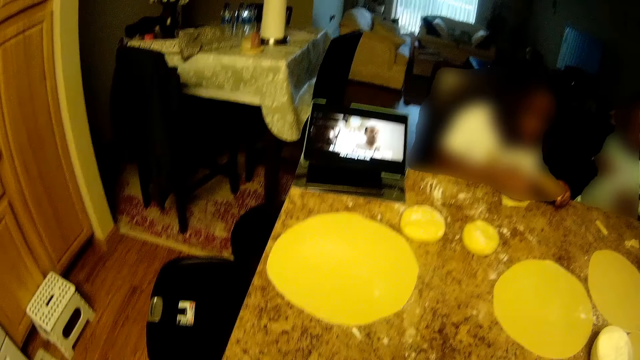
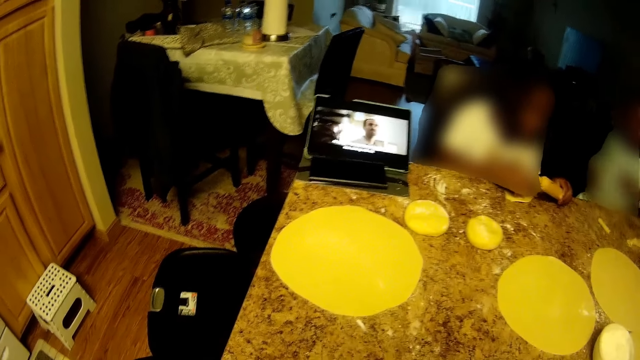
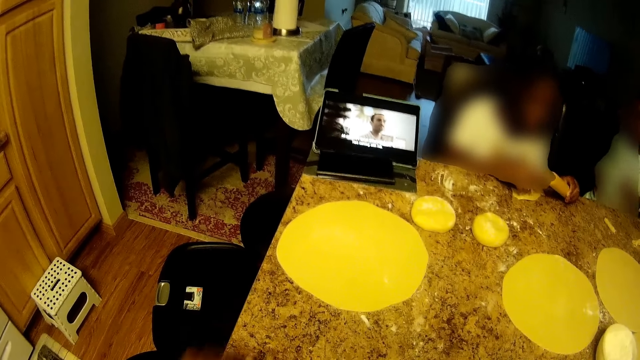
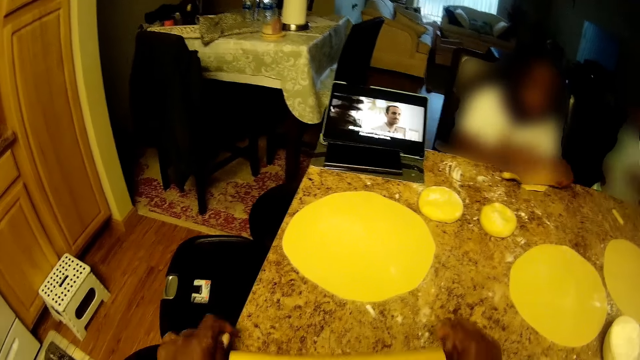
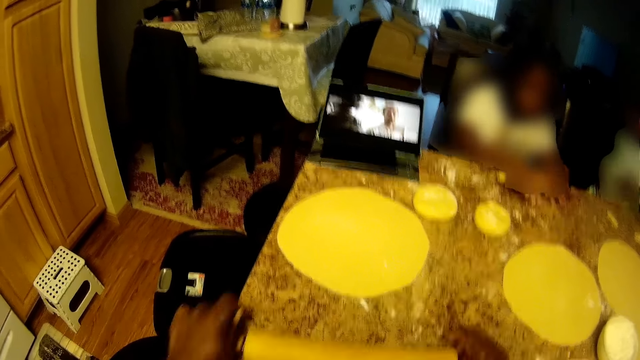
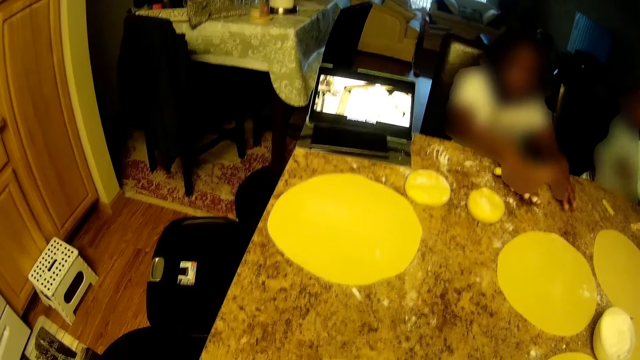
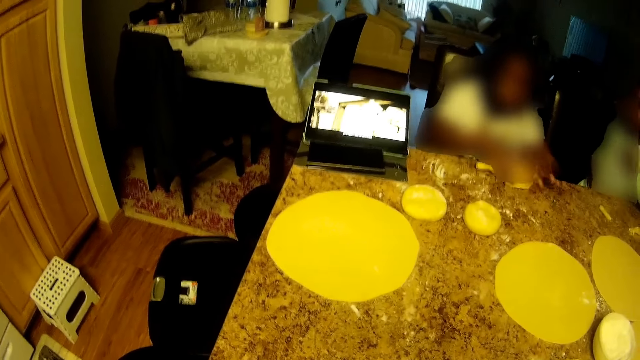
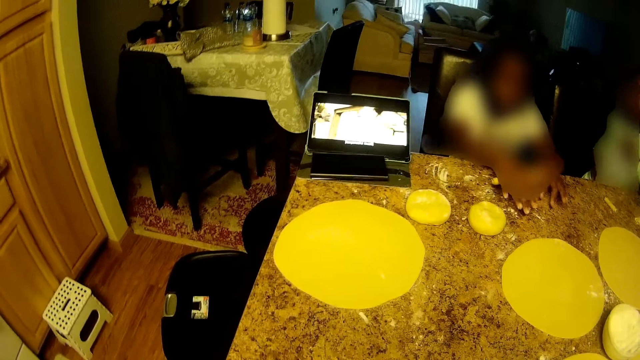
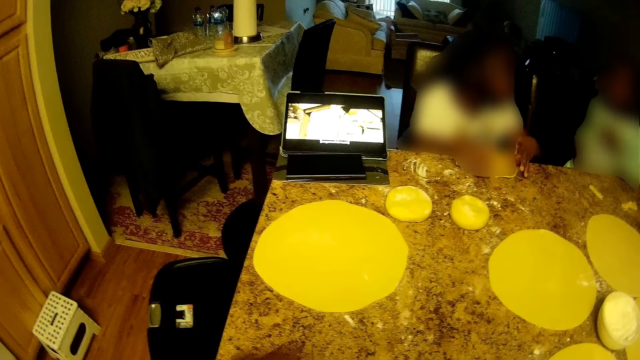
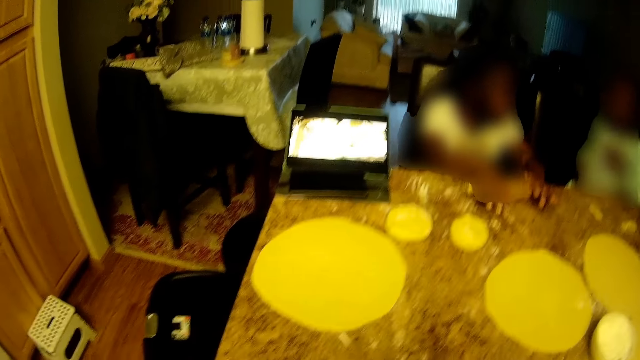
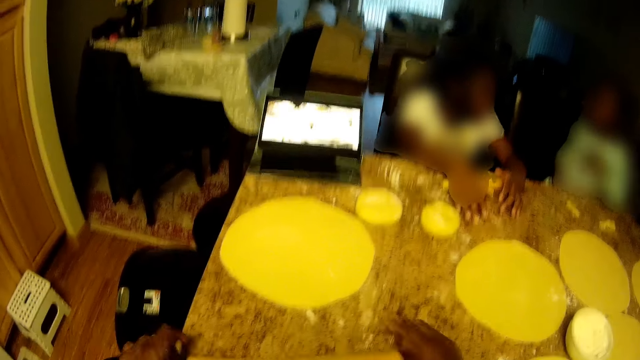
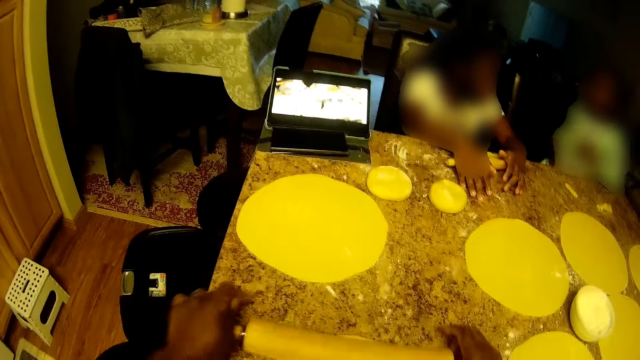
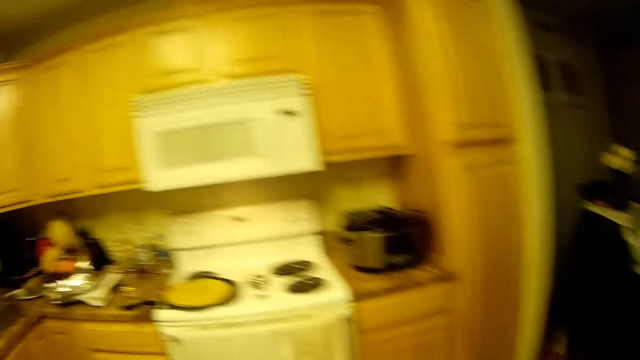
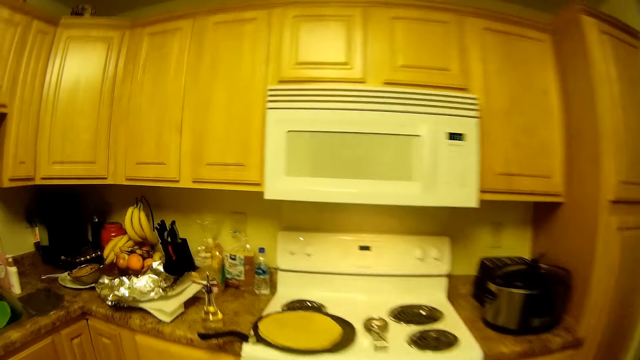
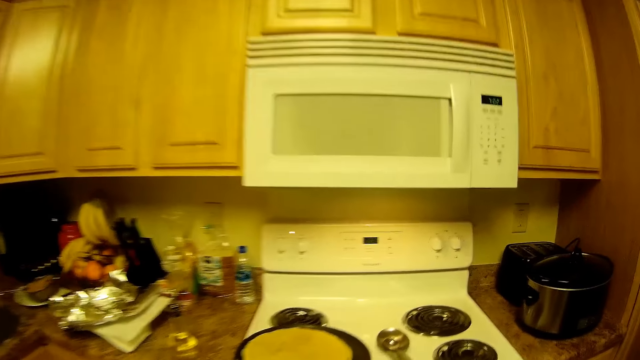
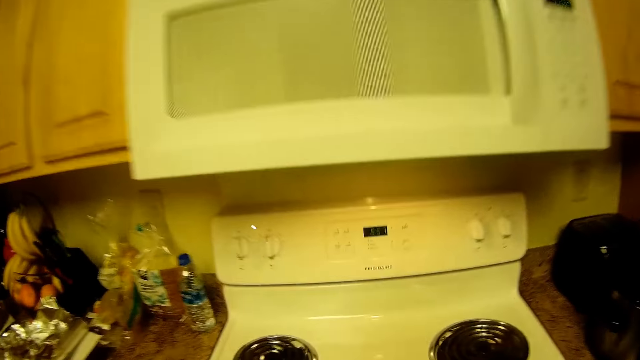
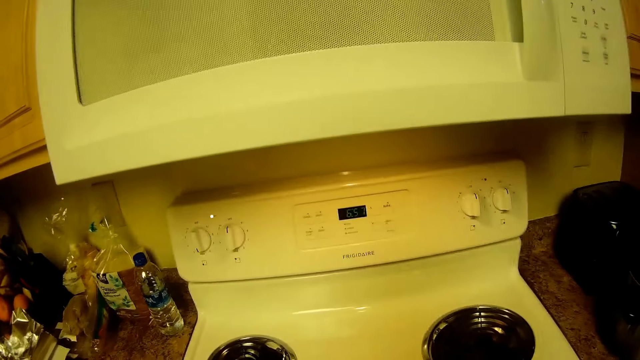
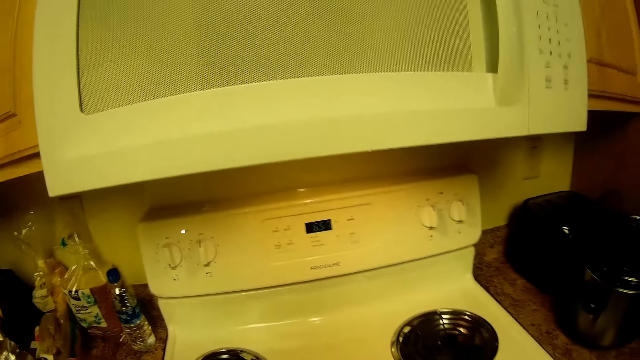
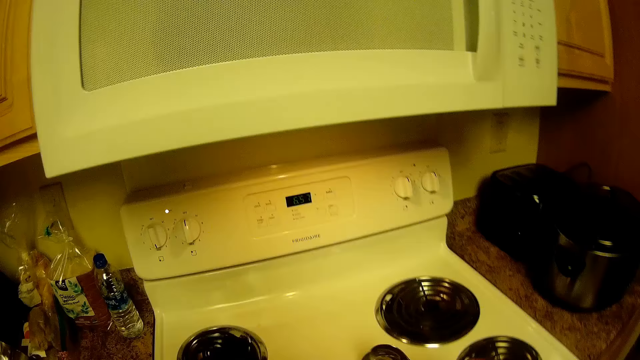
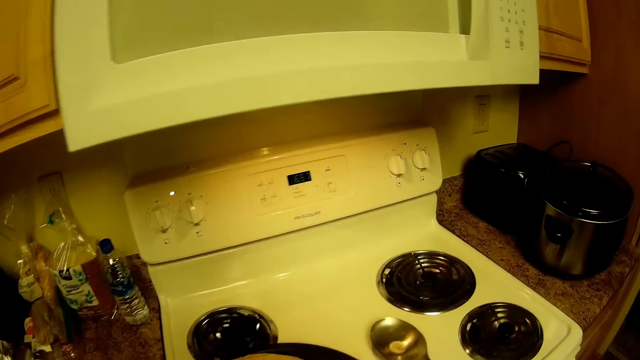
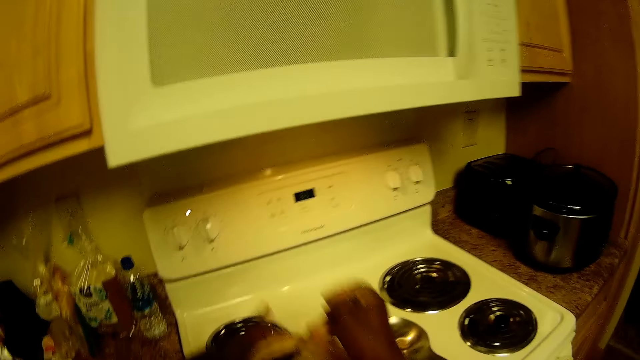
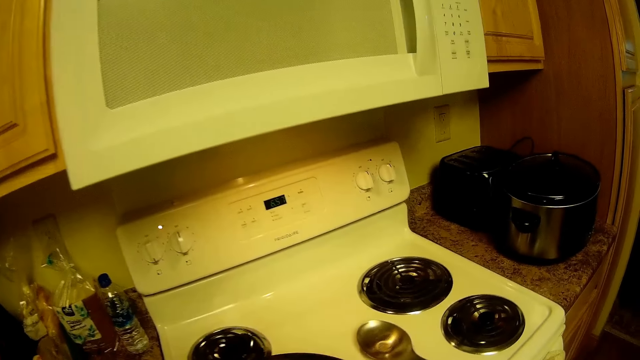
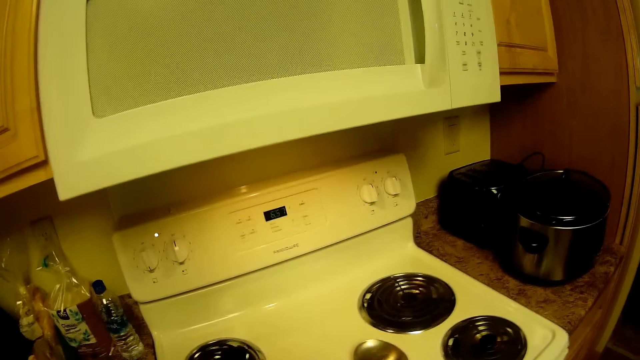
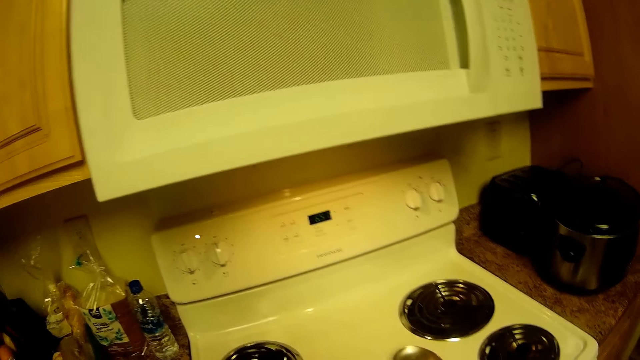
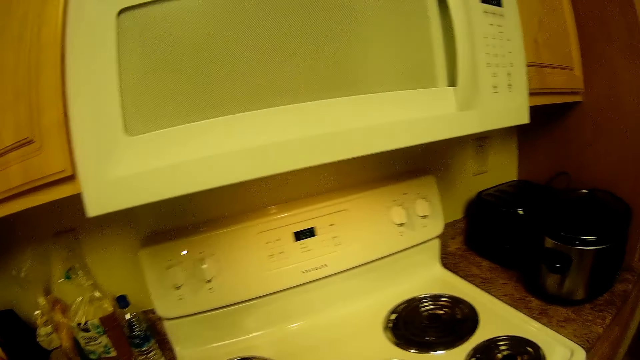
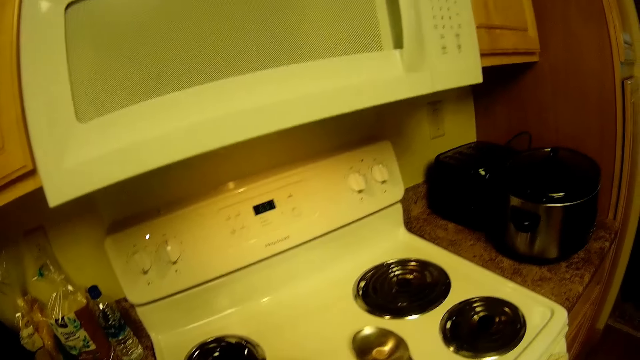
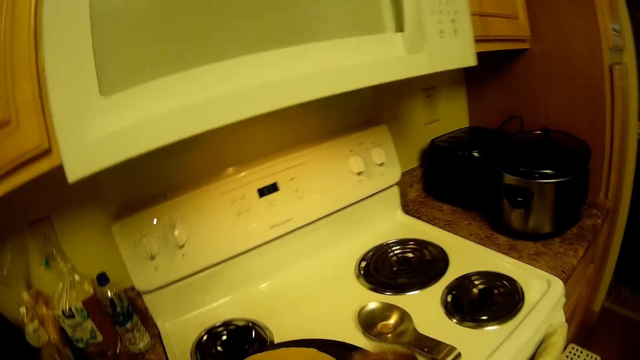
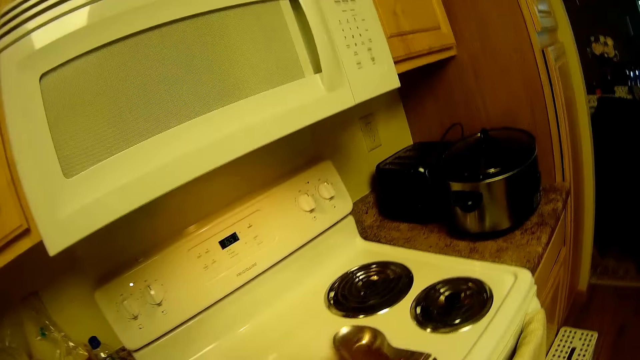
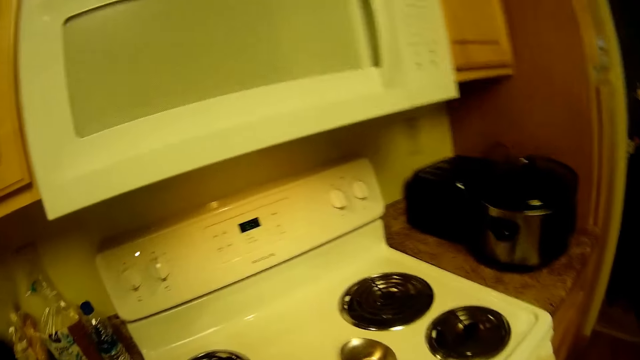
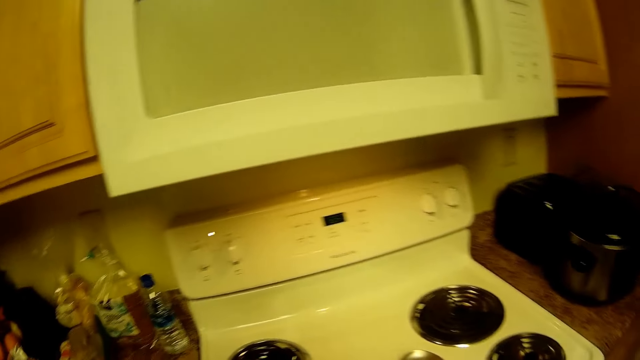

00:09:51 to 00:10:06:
The woman adjusts the dough on the tiled table with her right hand. The woman rolls the rolling pin on the dough on the tiled table with both hands. The girl gesticulates with her left hand. The camera wearer walks towards the cooker. They grab a bowl with a spoon from the gas cooker with both hands. They turn the dough on the pan.

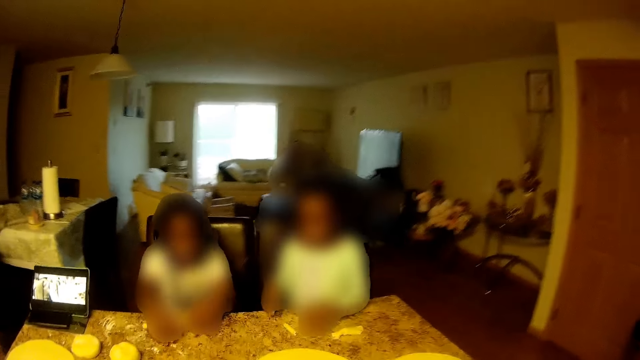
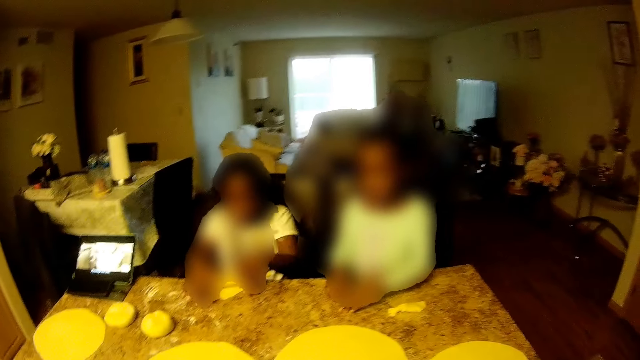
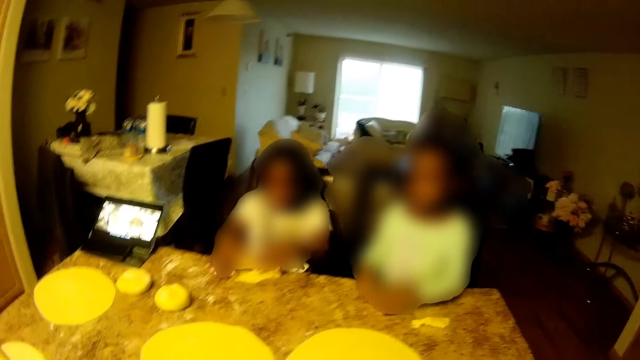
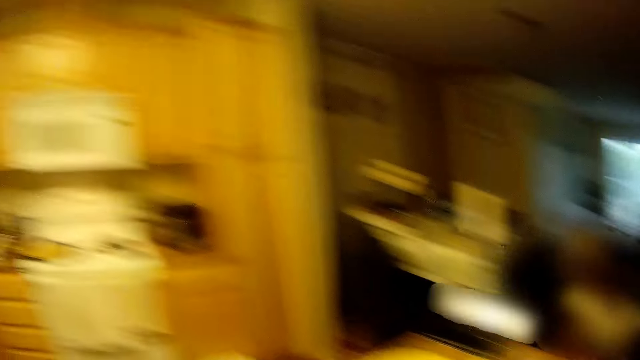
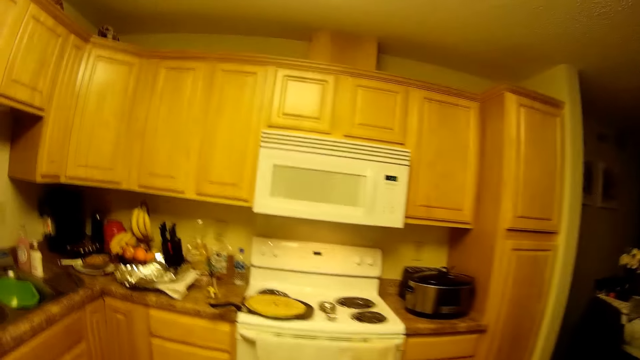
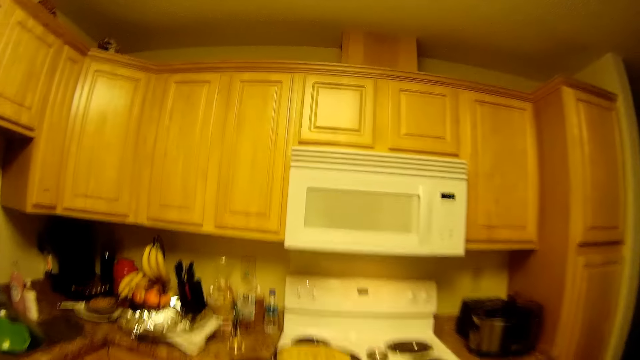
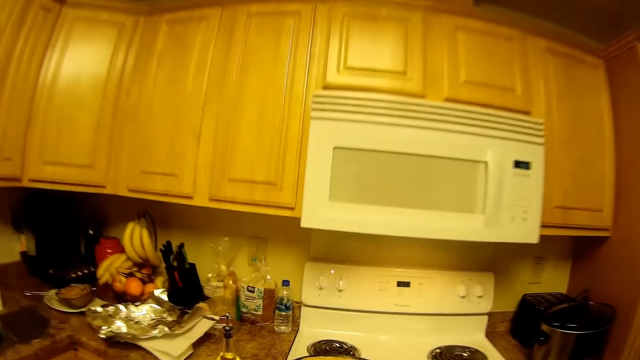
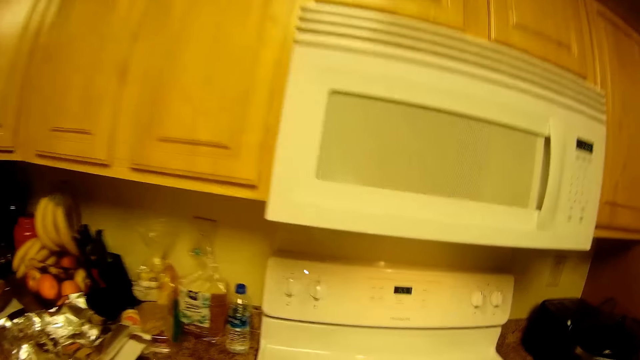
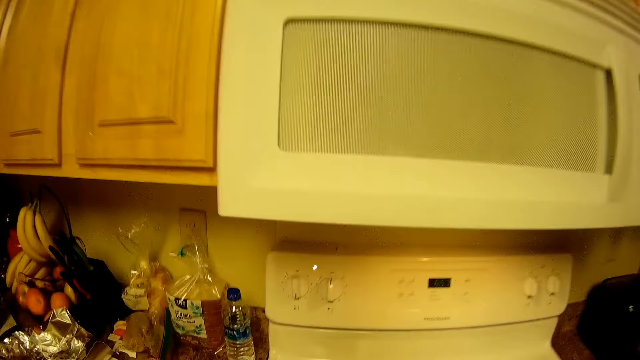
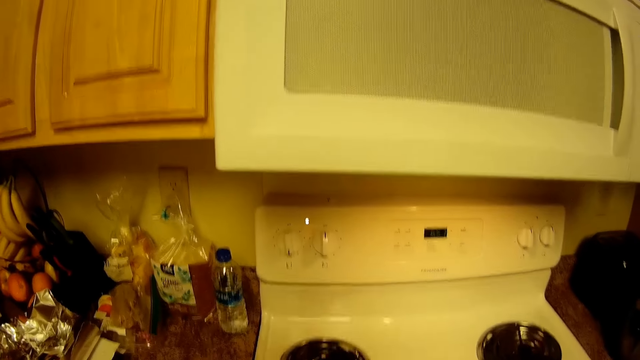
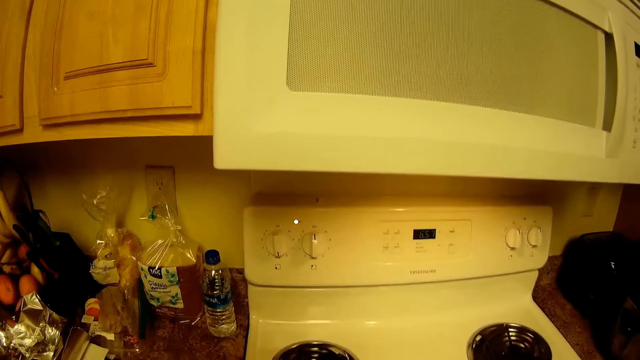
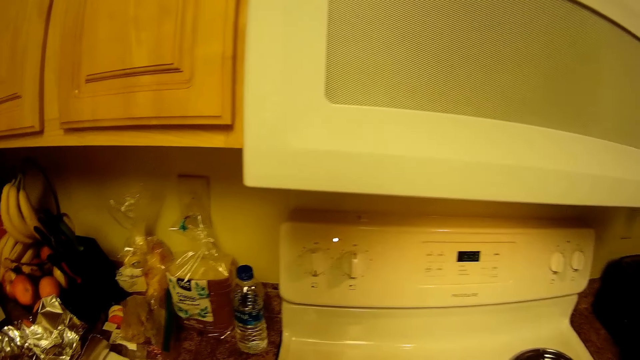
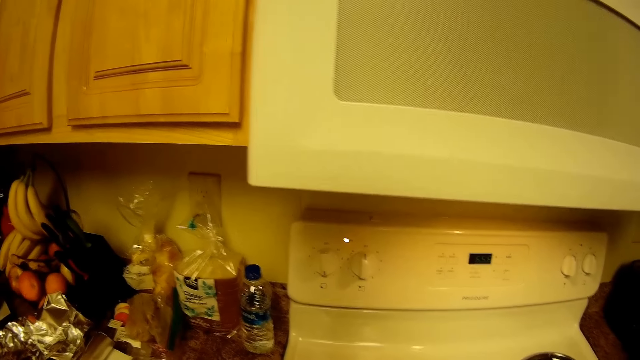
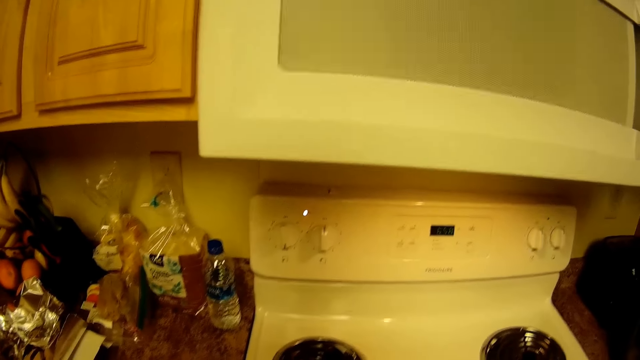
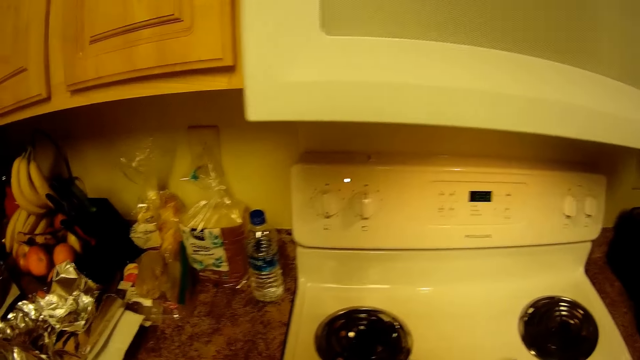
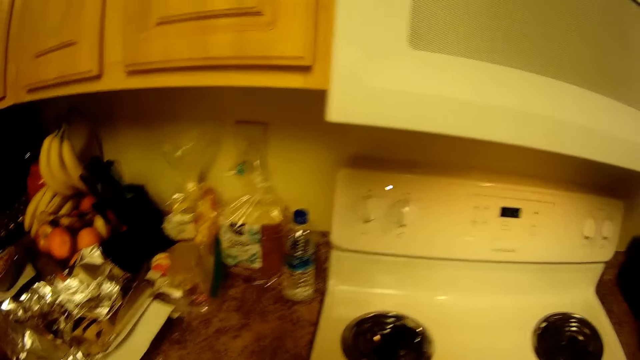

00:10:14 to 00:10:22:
The camera wearer walks close to the table. The woman rolls the rolling pin on the dough on the tiled table with both hands. The camera wearer moves close to the cooker.
